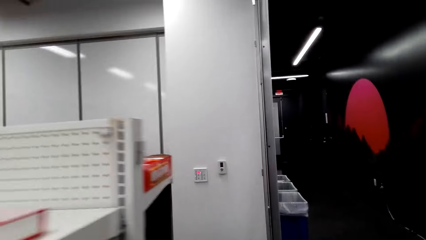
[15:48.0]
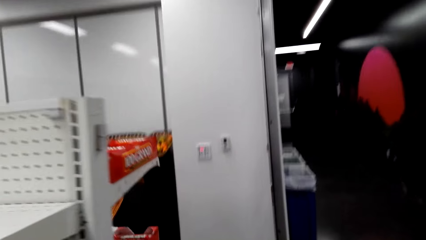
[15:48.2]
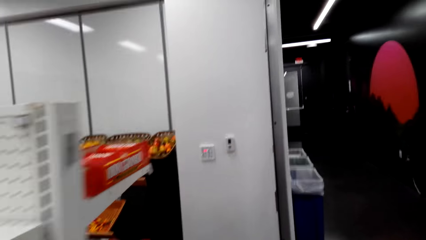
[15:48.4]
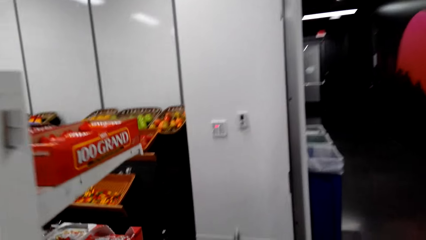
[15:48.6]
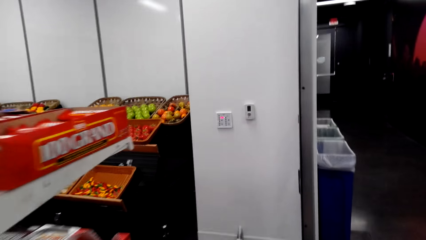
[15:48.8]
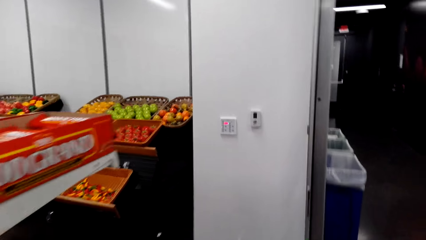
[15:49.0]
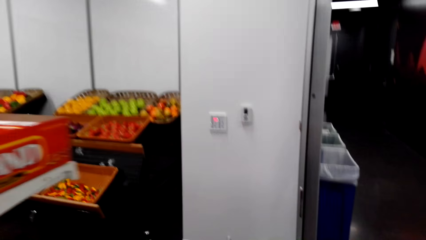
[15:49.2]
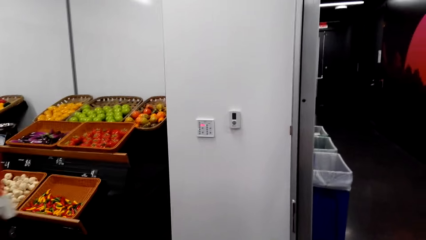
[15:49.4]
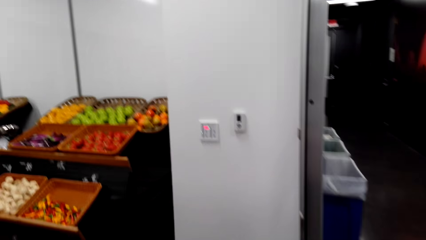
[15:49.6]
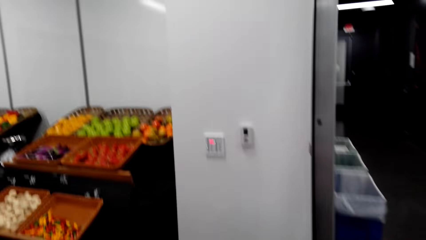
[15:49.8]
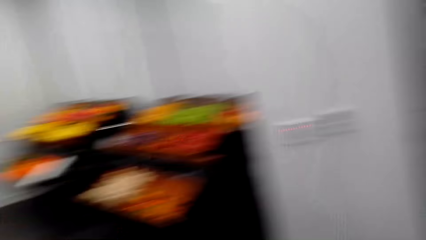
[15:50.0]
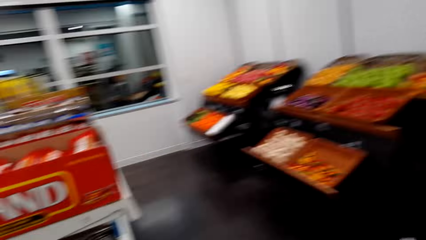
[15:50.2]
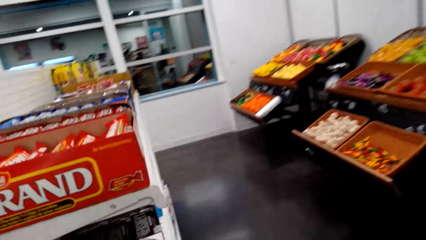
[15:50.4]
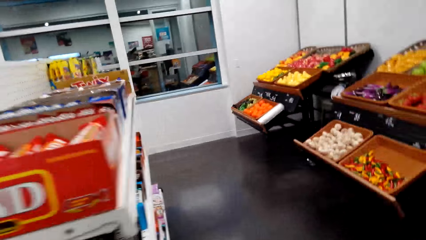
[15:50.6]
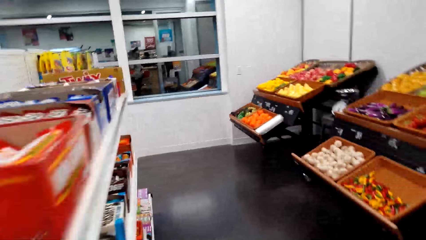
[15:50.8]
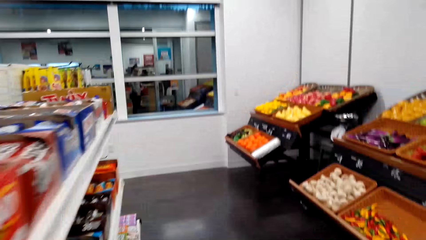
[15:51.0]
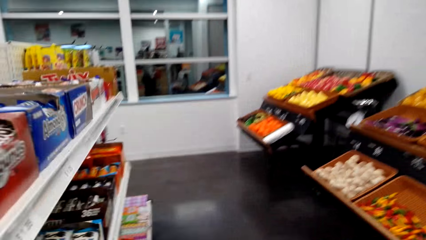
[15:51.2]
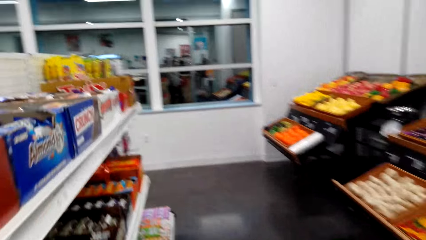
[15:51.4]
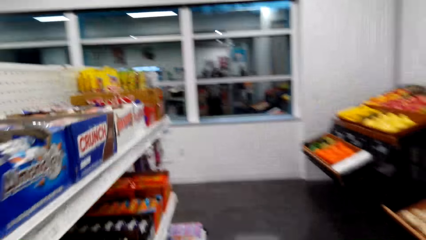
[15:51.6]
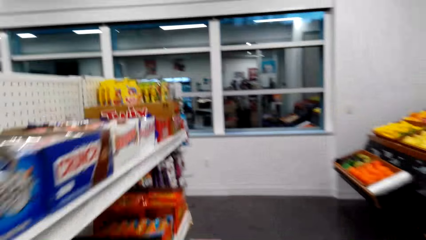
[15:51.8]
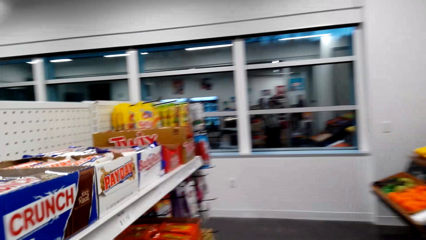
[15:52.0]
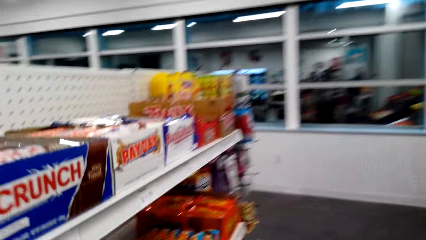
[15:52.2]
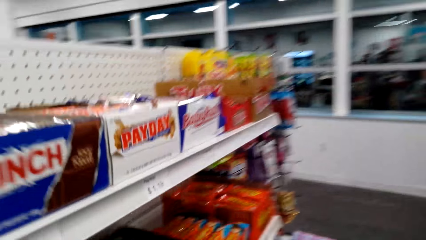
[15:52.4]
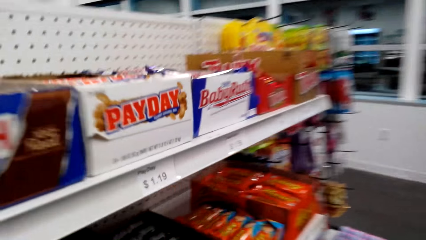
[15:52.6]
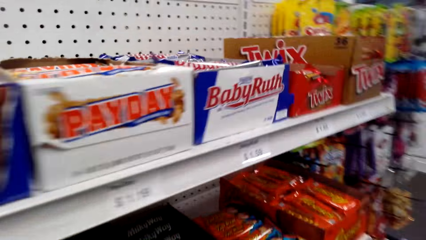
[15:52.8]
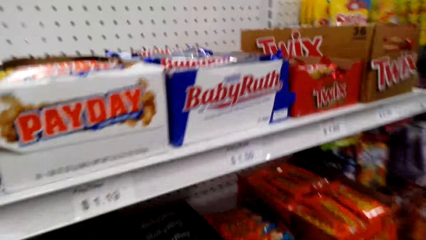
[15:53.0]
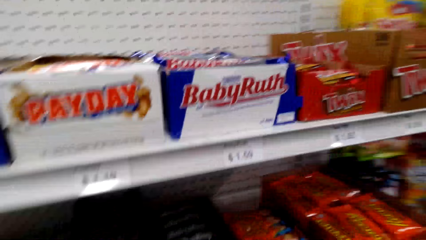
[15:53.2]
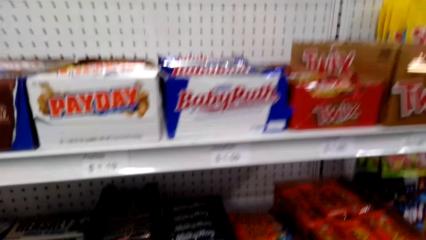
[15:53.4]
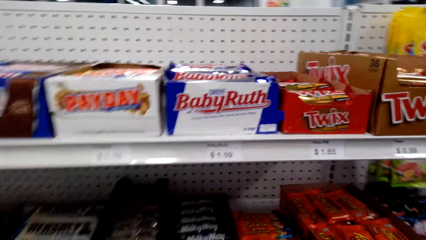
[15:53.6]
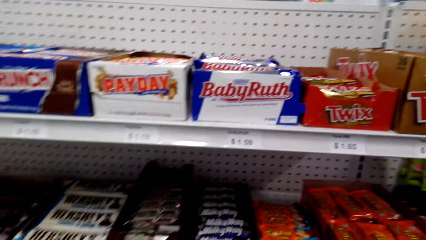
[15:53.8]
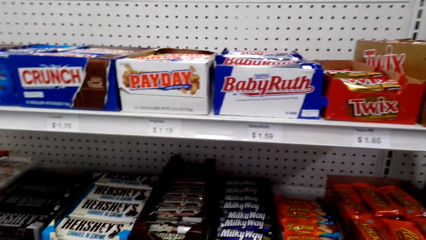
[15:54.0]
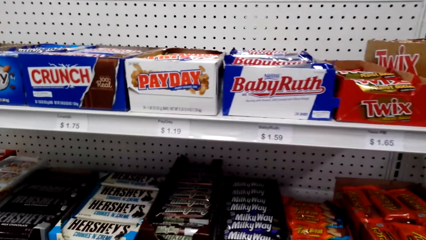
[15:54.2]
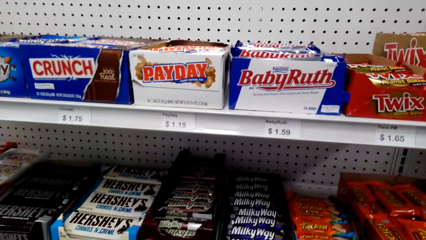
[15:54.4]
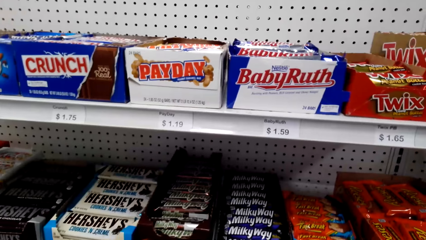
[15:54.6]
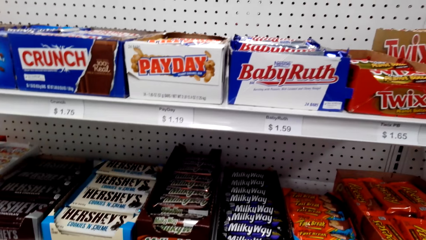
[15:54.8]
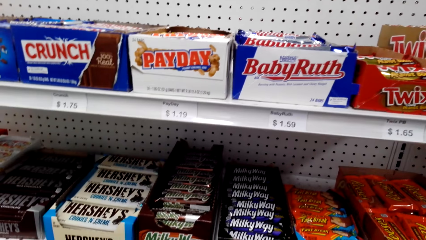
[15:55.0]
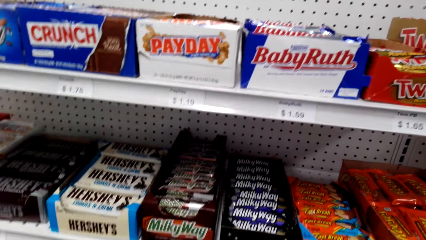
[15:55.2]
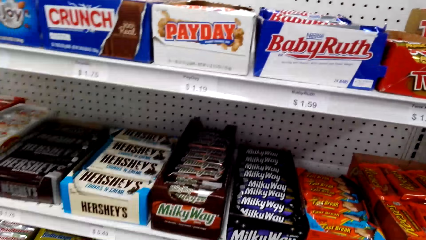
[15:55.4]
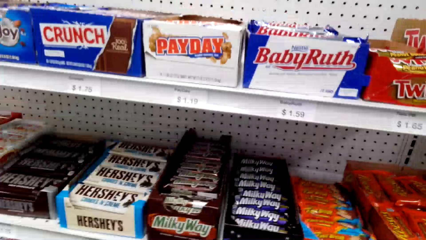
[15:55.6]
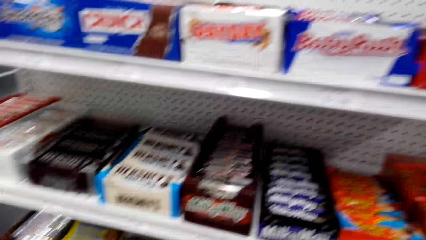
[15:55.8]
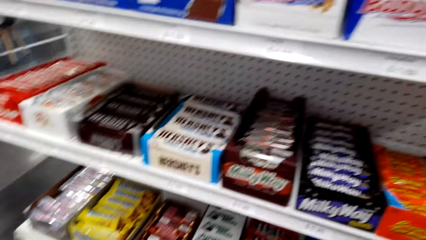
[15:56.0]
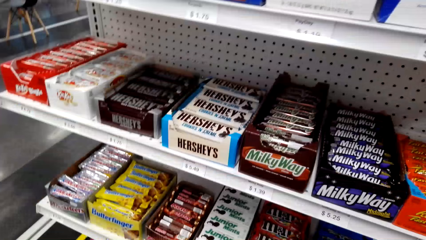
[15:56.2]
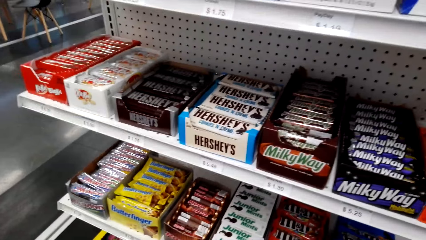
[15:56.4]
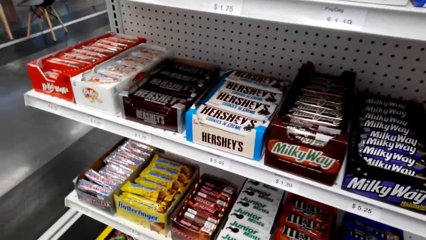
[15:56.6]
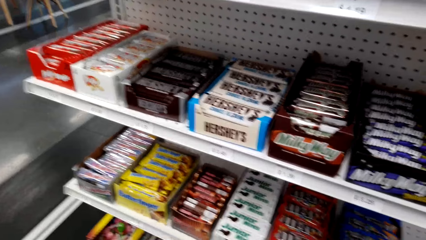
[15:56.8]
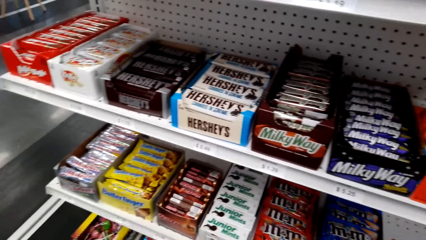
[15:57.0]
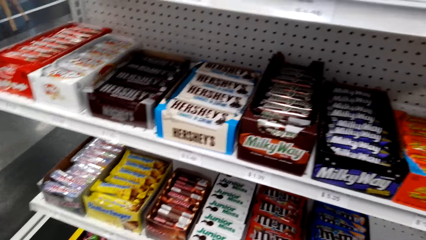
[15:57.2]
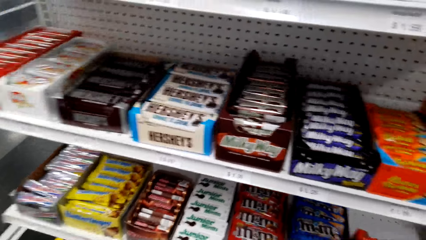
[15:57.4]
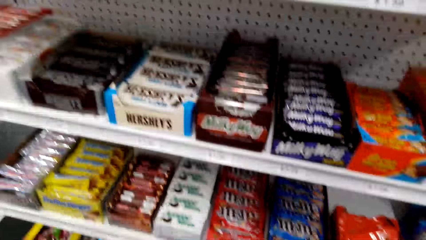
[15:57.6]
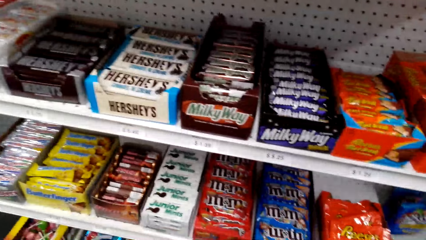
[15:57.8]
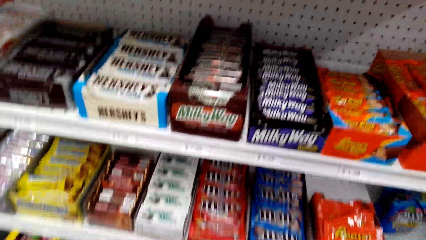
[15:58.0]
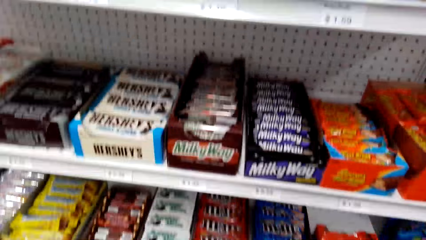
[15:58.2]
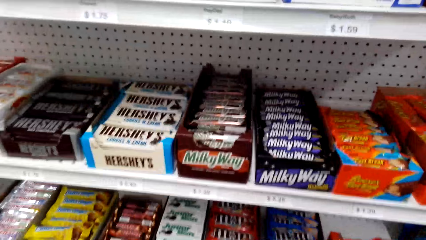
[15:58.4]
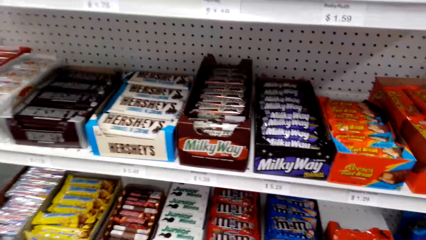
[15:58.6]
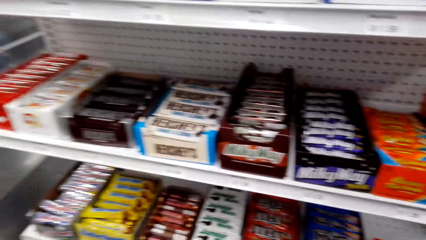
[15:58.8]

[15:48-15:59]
A man speaks to the camera wearer. The camera wearer speaks to the man.

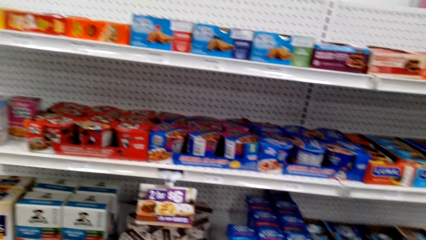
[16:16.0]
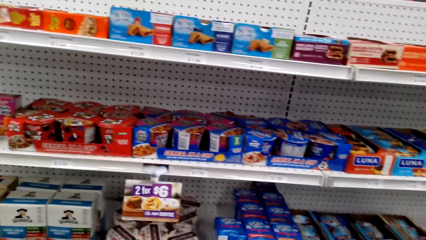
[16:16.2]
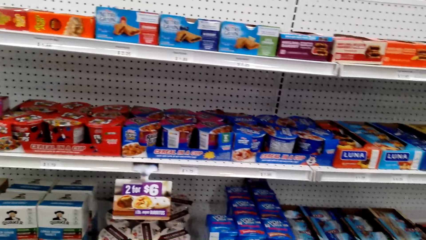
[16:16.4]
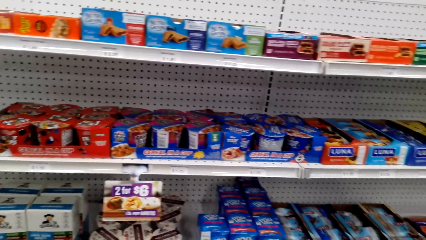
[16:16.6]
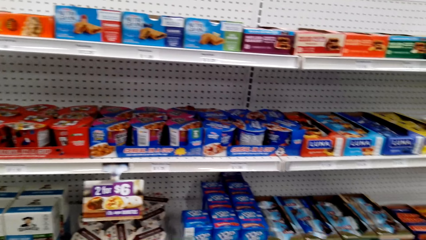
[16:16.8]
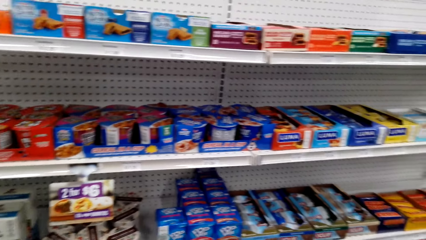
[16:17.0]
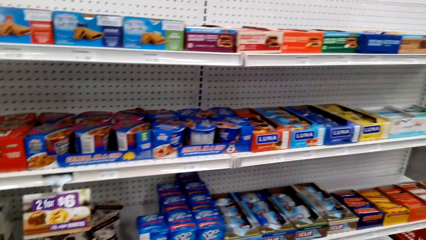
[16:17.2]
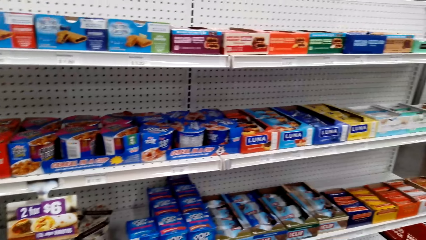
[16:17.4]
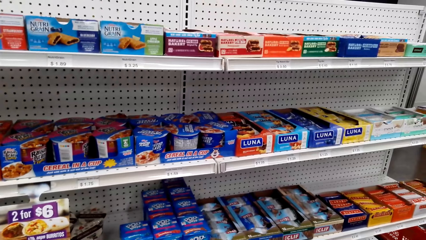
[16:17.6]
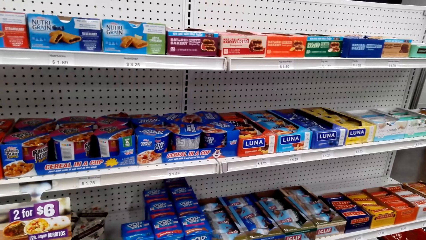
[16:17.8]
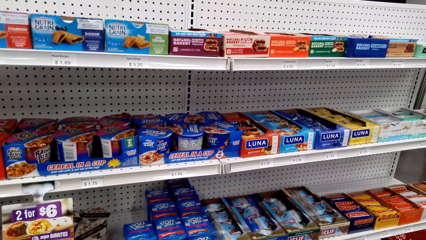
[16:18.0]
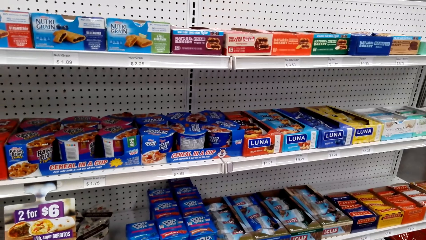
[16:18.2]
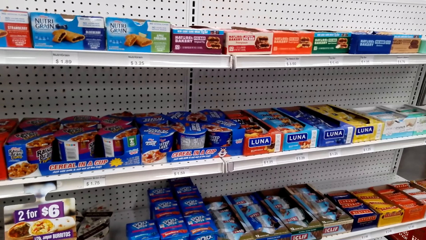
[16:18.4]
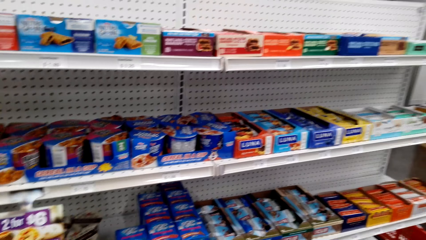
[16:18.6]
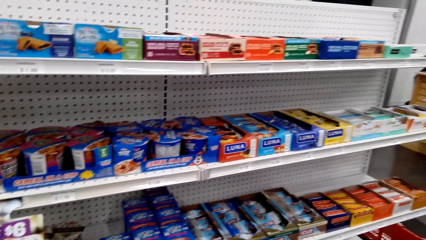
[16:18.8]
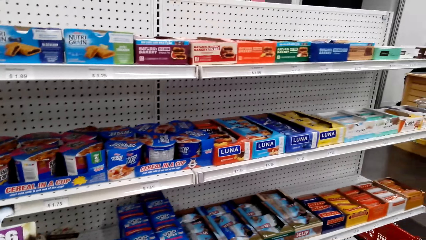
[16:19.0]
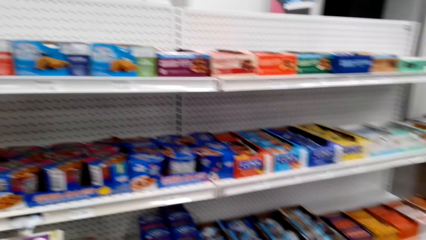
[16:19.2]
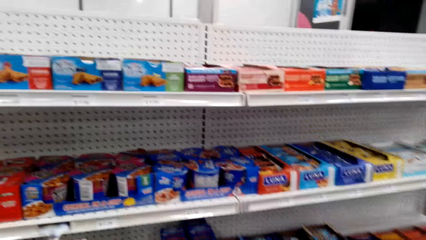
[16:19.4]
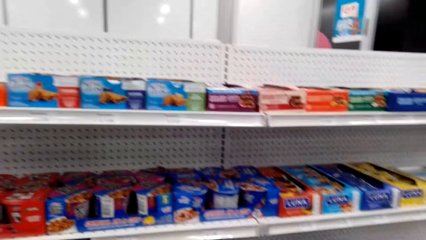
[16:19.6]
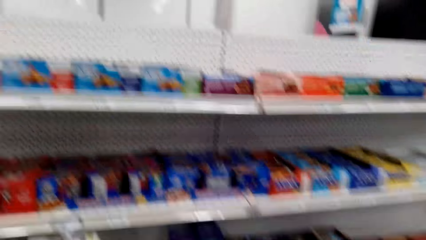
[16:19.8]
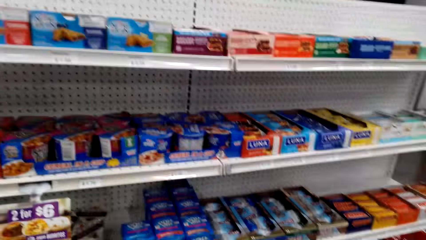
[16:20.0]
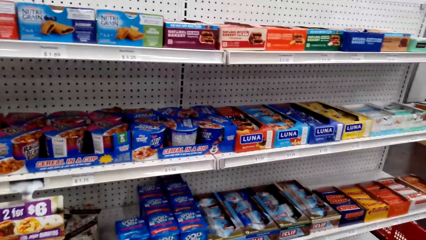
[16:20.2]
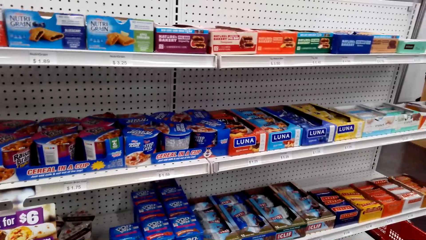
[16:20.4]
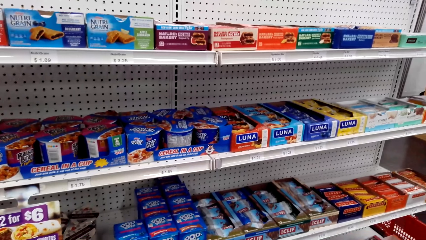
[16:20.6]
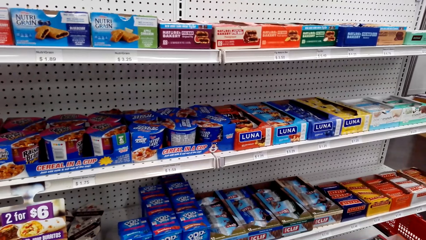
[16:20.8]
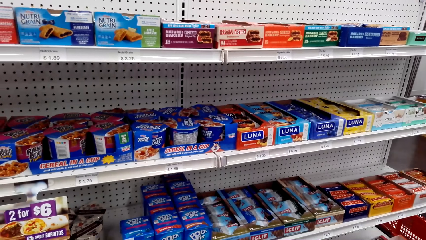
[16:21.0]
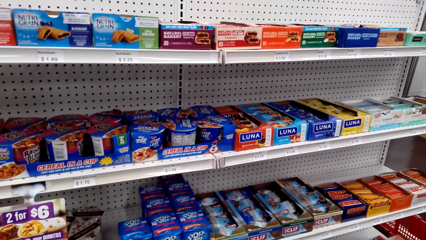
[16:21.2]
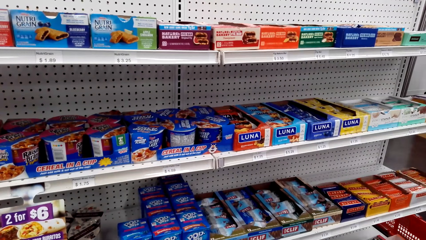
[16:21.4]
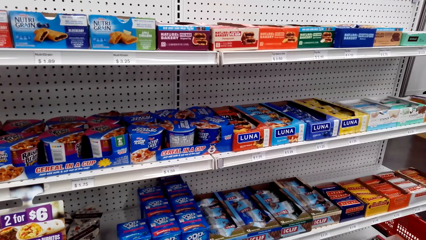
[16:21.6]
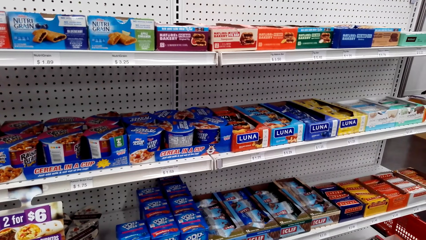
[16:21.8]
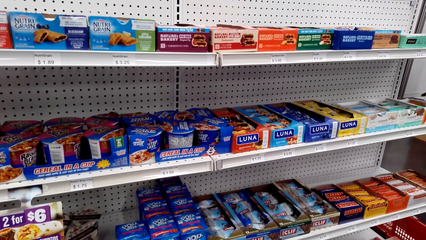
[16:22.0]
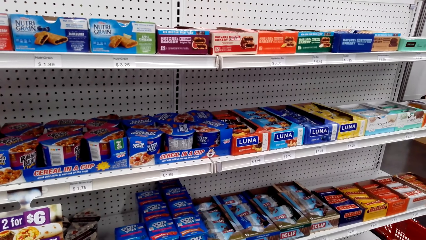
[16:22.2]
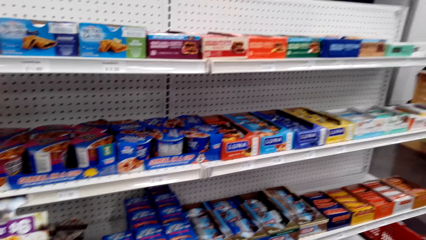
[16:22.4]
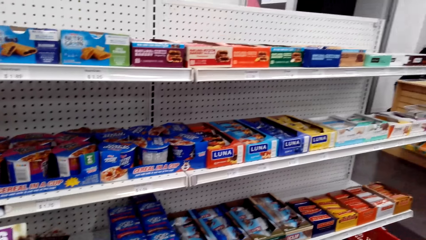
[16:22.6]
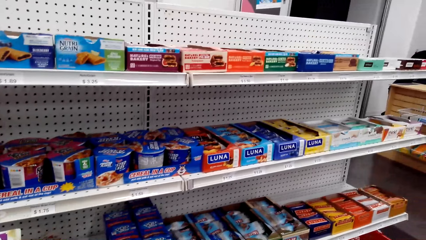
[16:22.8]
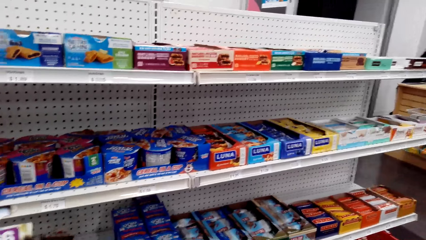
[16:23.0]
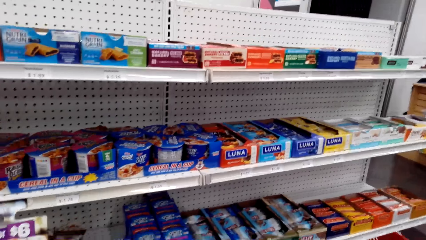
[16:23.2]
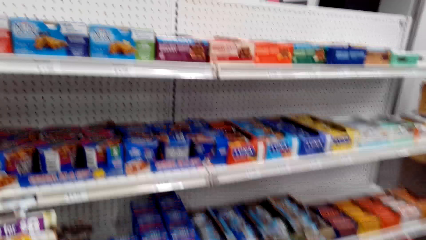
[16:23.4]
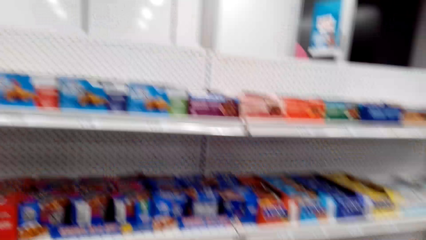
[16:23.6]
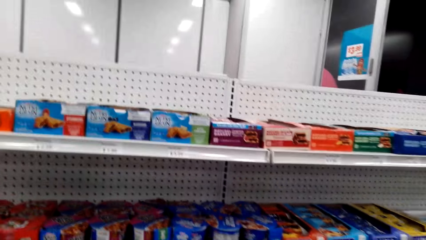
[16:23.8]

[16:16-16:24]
The camera wearer looks at the shelf. A man speaks to the camera wearer.
